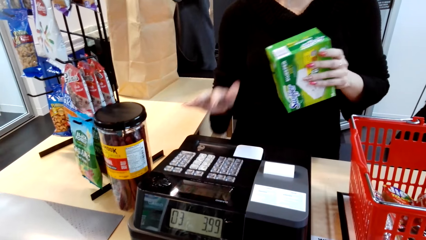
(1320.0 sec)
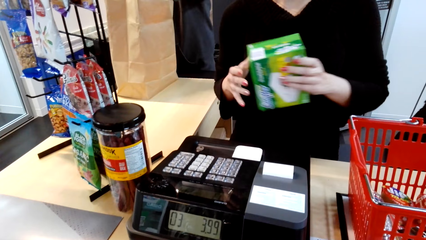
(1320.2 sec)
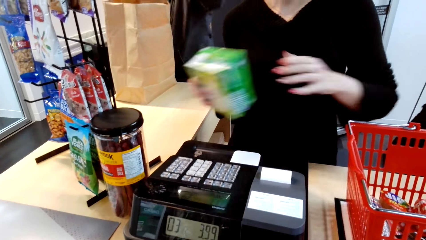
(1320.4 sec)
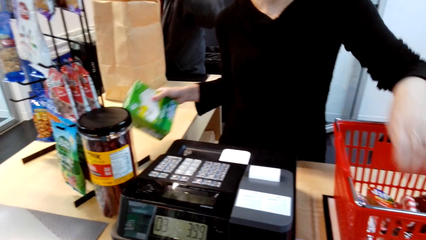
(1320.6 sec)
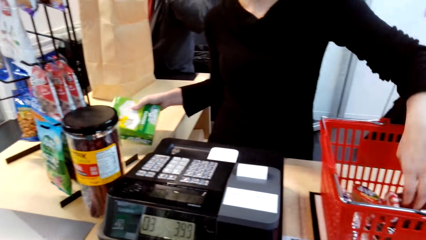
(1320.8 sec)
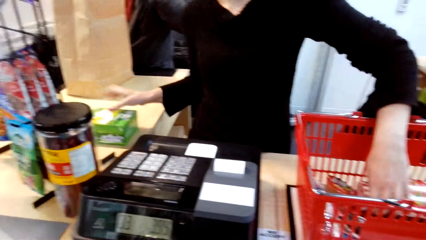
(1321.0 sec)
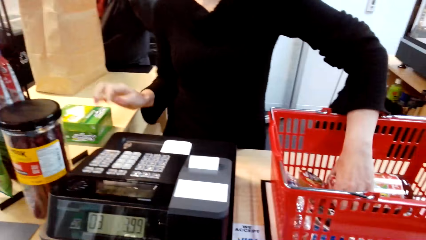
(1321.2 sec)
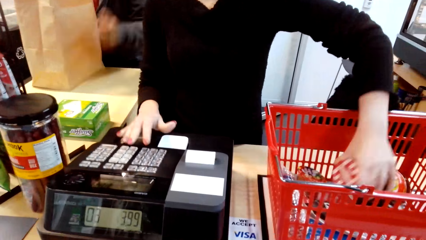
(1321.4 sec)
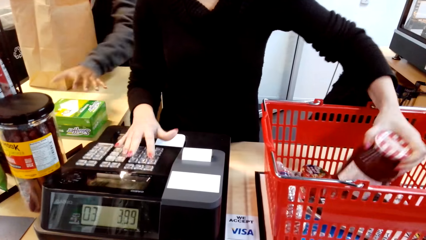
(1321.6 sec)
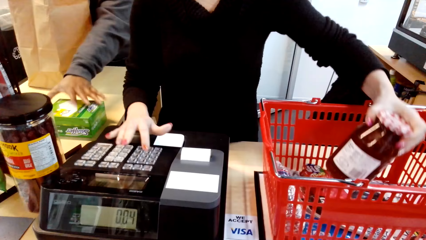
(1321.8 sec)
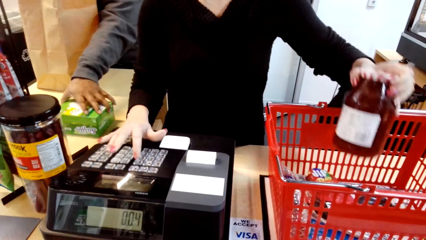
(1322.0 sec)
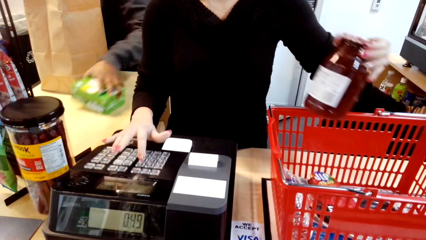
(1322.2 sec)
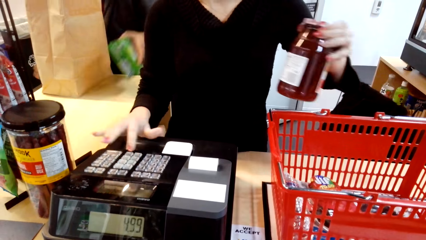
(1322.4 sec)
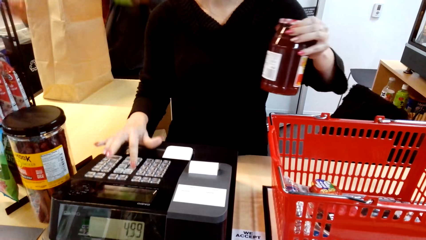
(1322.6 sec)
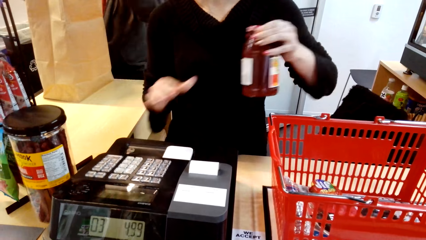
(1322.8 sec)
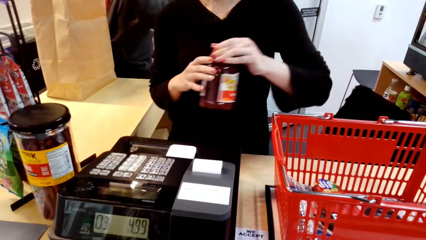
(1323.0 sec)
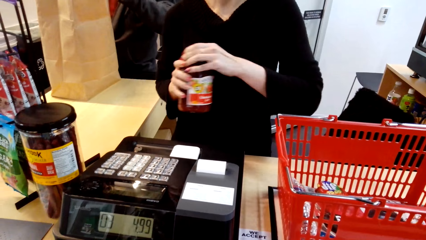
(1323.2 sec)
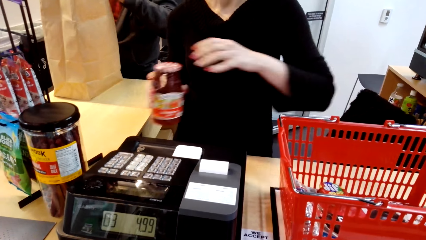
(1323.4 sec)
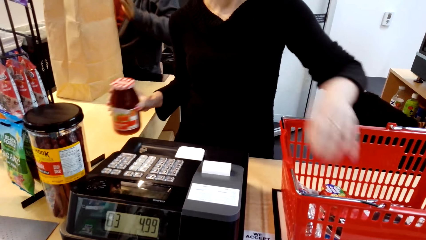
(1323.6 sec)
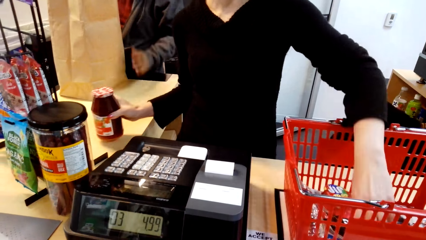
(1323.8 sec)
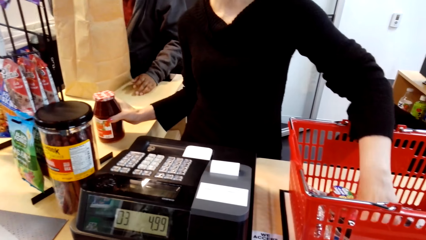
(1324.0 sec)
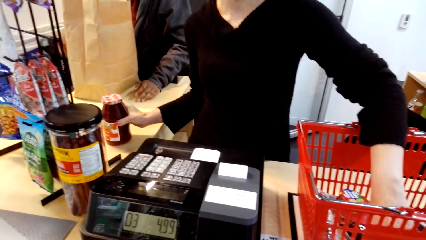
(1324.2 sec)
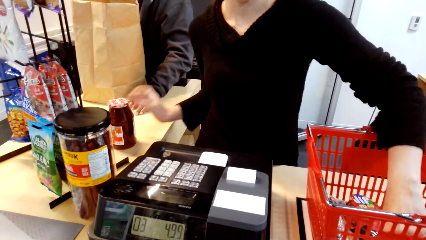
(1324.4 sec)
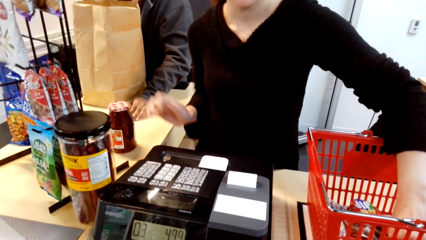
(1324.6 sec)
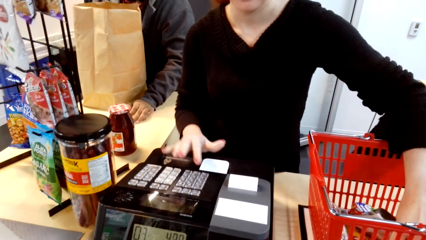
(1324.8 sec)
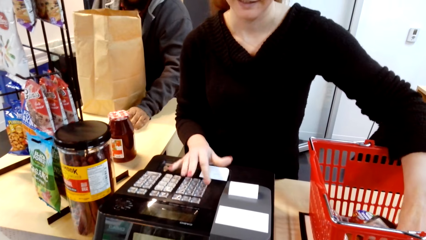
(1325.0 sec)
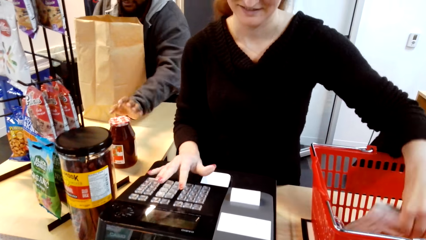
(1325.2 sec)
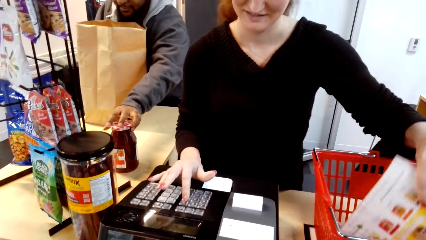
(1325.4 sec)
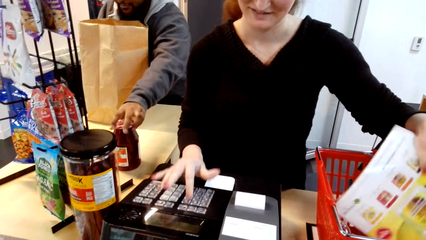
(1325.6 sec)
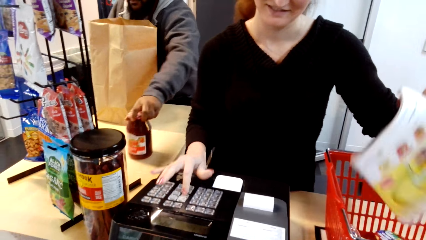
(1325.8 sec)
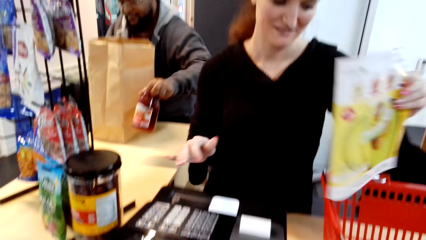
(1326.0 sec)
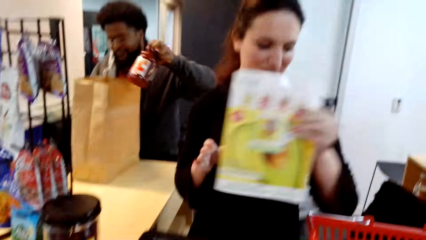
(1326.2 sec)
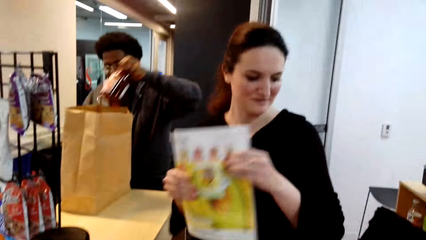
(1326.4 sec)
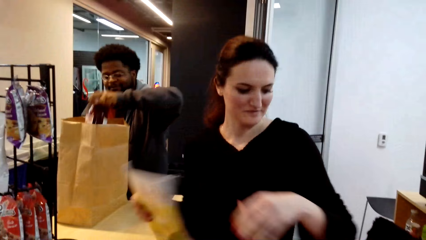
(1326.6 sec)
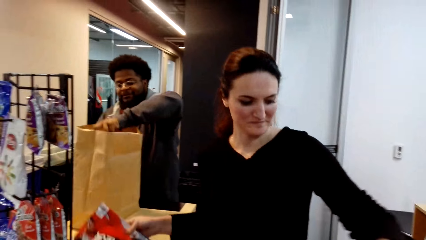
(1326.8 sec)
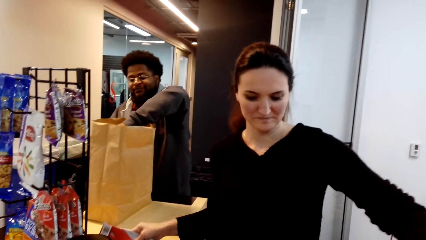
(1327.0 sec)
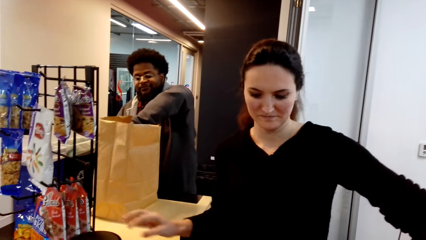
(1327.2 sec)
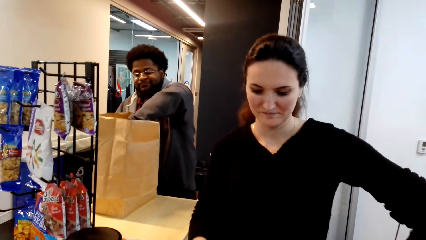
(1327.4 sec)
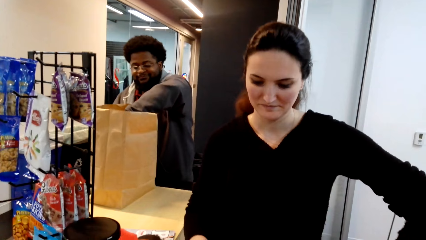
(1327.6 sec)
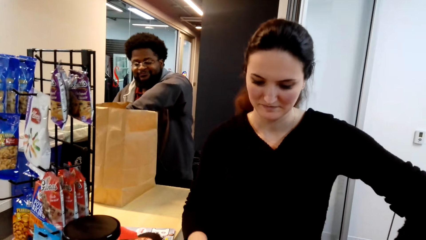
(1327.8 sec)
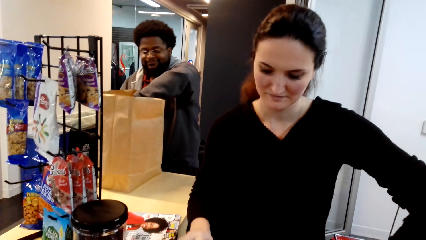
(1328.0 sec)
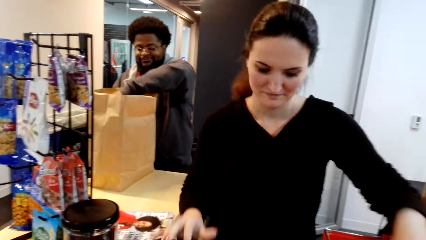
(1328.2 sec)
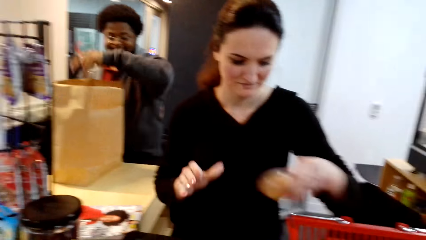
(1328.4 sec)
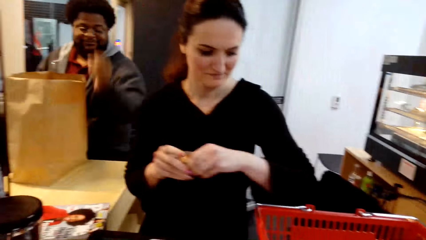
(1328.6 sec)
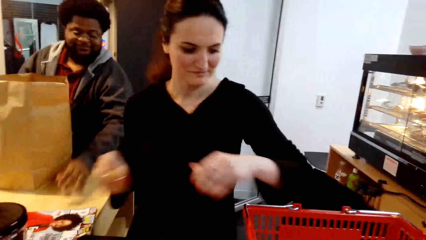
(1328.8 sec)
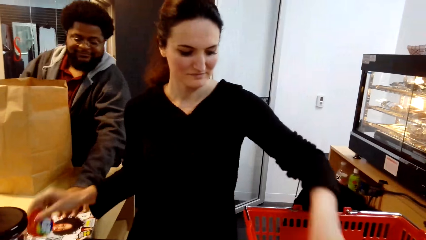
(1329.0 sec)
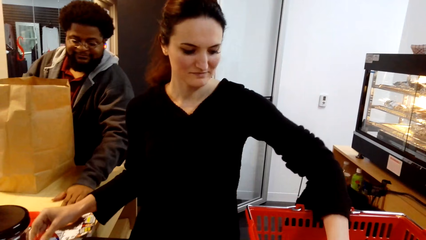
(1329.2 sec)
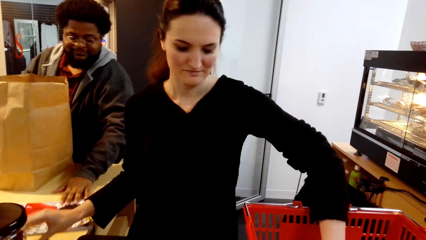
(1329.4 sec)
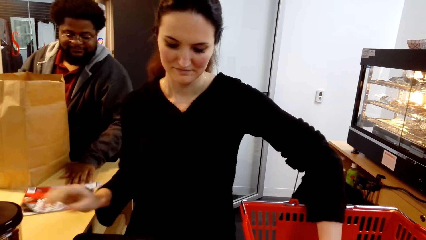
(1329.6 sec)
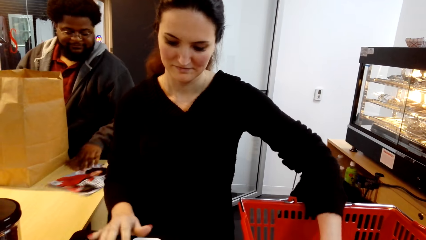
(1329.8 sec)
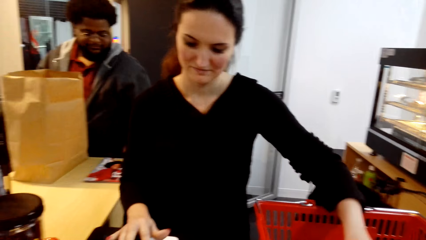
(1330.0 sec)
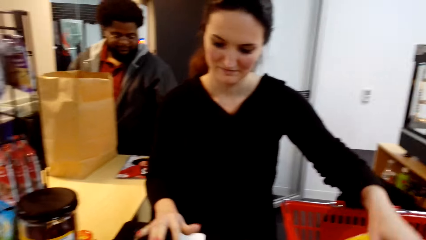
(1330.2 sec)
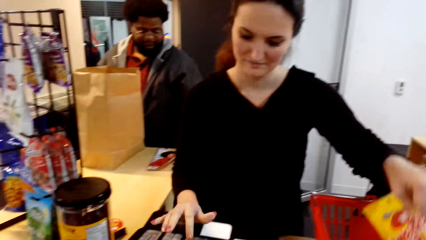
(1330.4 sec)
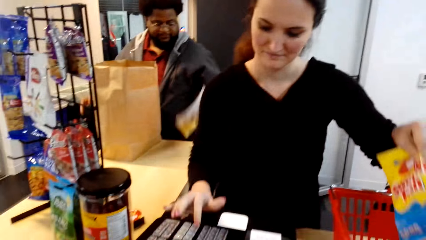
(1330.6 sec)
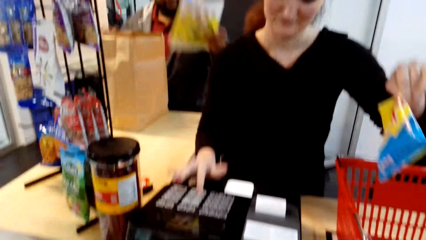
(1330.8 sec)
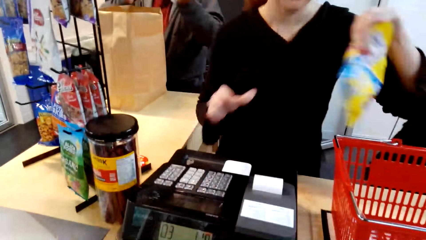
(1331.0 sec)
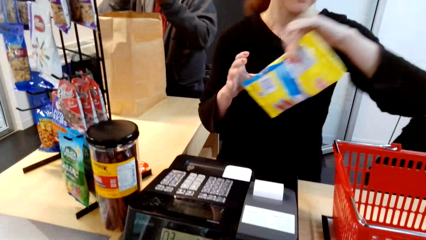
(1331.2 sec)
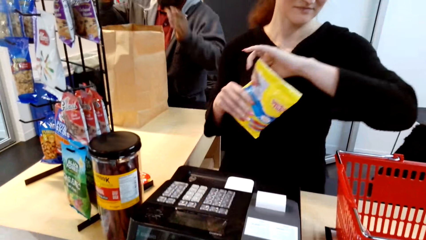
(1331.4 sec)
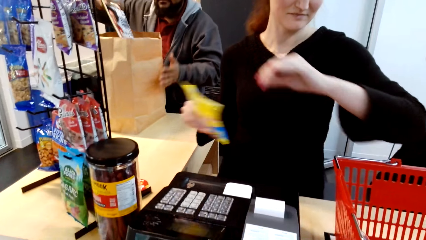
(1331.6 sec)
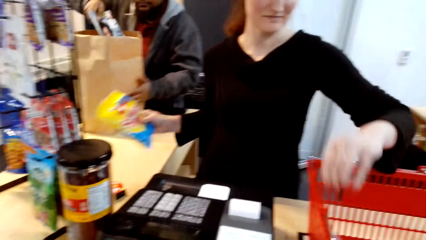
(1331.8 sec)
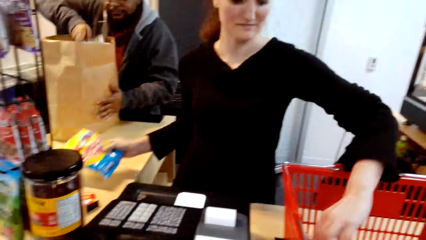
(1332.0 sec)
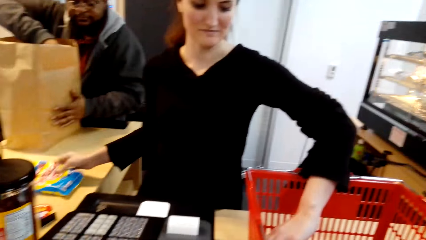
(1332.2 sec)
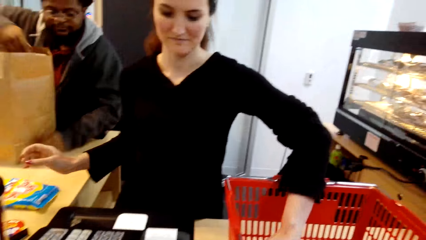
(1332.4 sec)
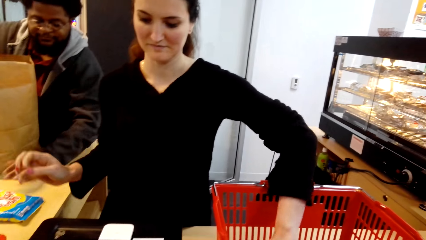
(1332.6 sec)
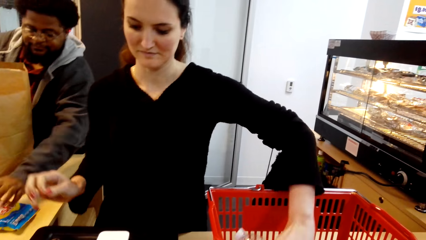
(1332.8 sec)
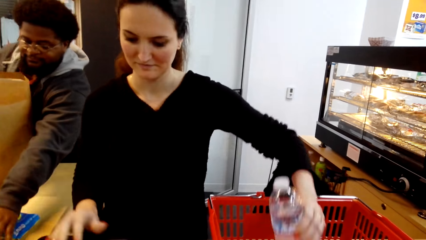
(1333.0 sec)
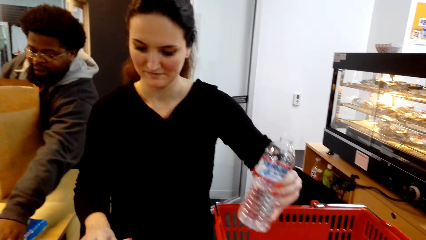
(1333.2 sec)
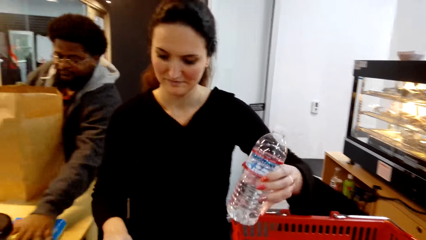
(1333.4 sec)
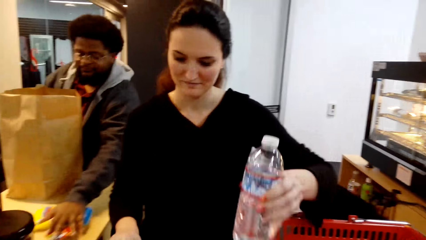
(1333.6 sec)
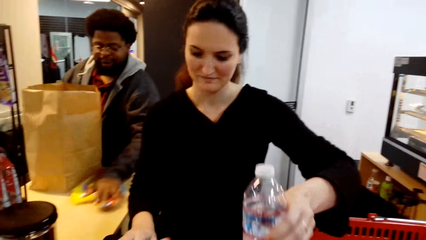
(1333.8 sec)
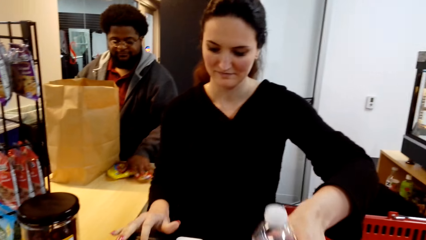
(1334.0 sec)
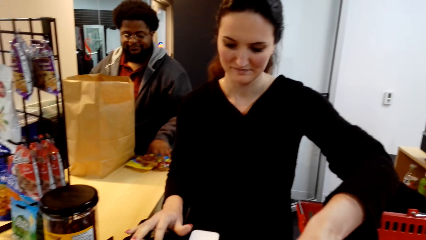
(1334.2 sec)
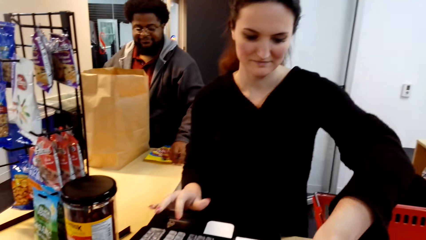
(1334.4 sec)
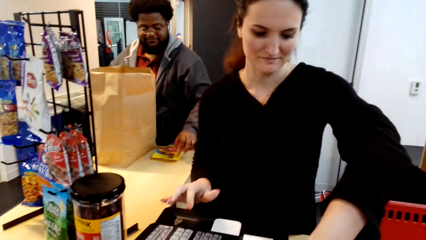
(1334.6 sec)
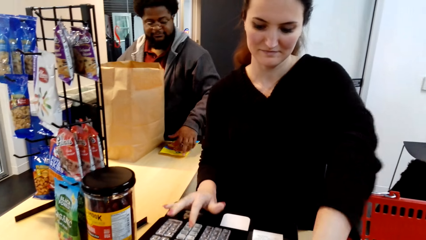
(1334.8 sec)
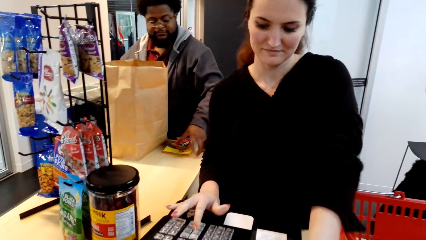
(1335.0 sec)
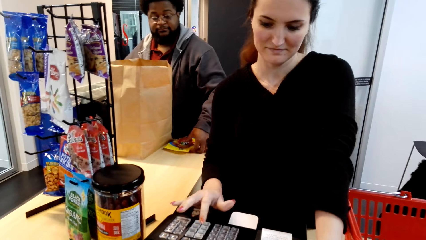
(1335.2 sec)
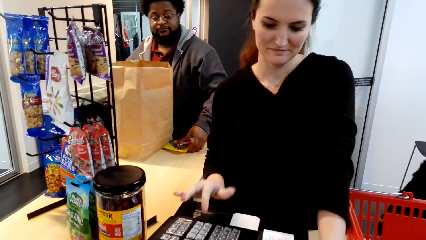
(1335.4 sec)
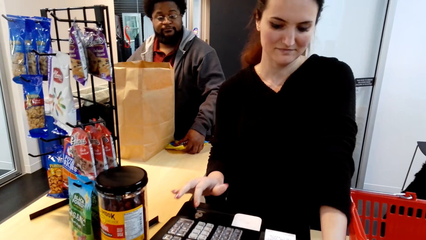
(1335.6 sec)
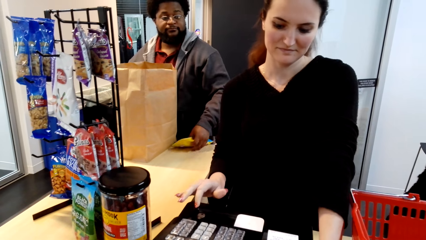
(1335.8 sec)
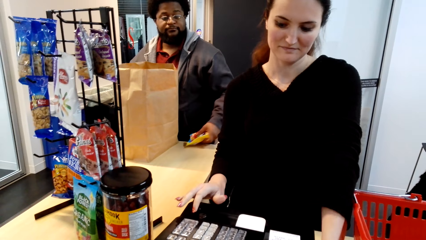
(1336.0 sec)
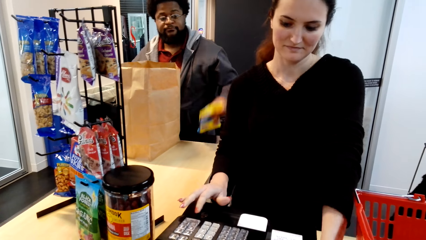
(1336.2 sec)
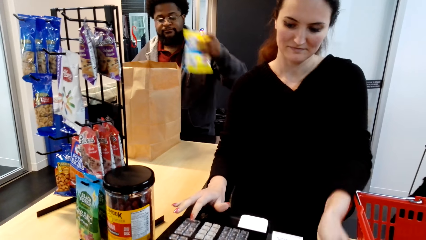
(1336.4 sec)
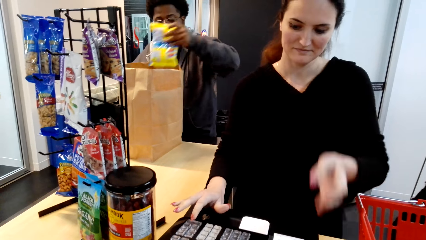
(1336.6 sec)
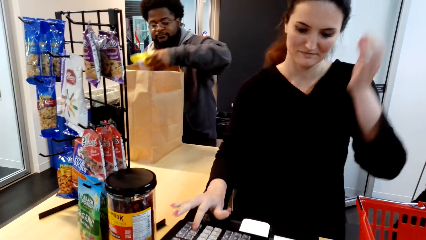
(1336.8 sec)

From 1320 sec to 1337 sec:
A cashier bills the Swiffer. The cashier puts the Swiffer down on the counter and takes items in the basket. Another cashier picks up the Swiffer on the counter. The first cashier calculates the items. The other cashier puts the Swiffer in the grocery bag. The first cashier puts the item on the counter and takes more items from the basket. The other cashier takes the item on the counter. The first cashier calculates items for the camera wearer. The other cashier packs items in the shopping bag. The first cashier puts the item on the counter, calculates the items, and puts the items on the counter. The other cashier takes items on the counter. The first cashier takes more items in the basket. The other cashier packs items in the shopping bag. The first cashier puts the item on the counter, bills the chips, and takes more items in the basket. The other cashier takes items on the counter. The first cashier calculates items. The other cashier puts the chips in the bag and takes the items on the counter.
